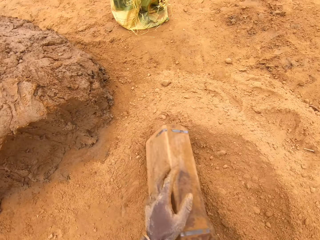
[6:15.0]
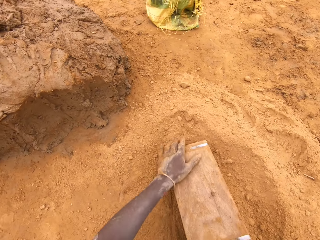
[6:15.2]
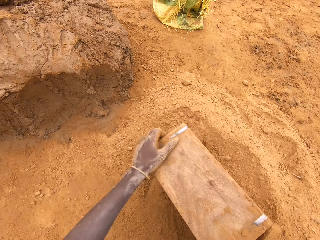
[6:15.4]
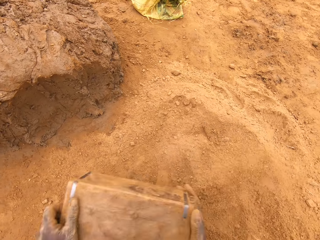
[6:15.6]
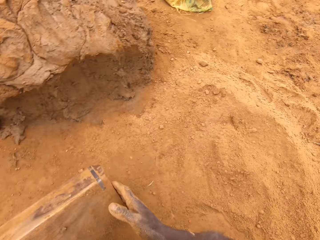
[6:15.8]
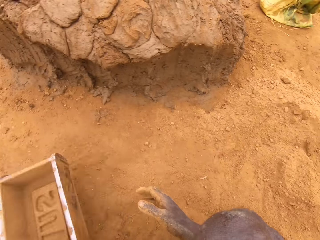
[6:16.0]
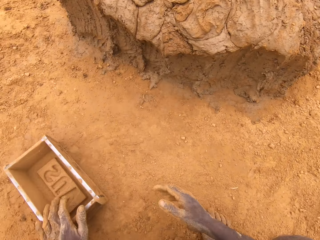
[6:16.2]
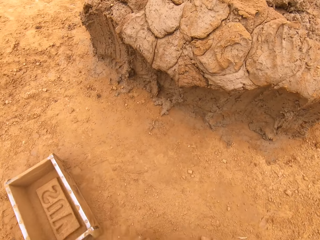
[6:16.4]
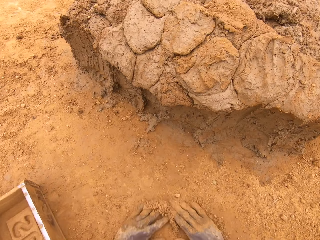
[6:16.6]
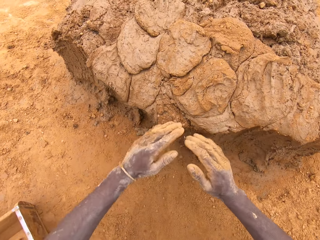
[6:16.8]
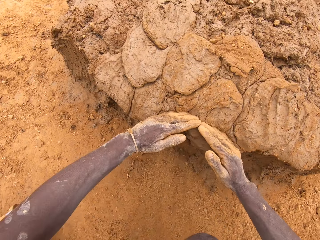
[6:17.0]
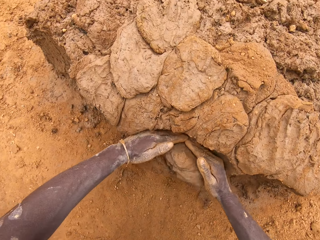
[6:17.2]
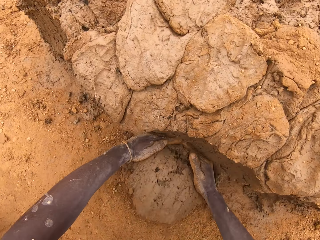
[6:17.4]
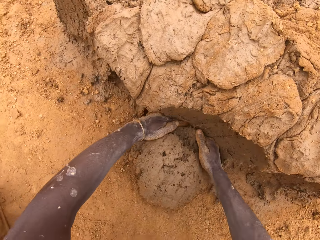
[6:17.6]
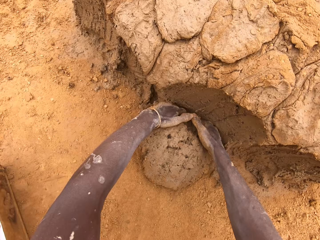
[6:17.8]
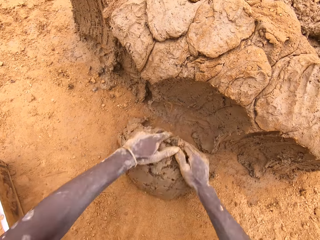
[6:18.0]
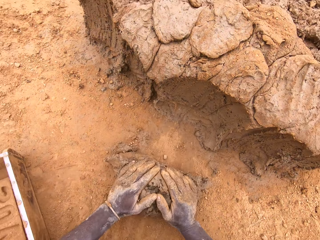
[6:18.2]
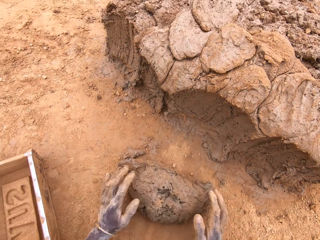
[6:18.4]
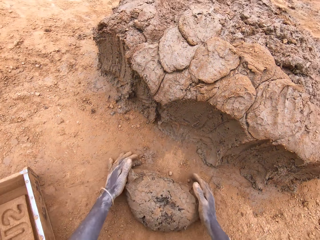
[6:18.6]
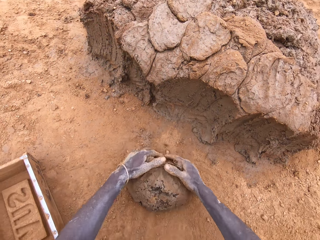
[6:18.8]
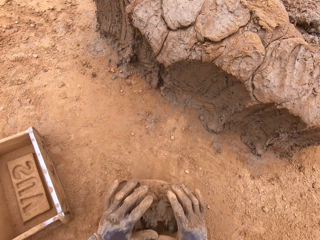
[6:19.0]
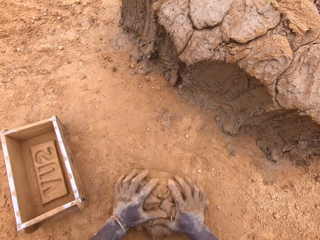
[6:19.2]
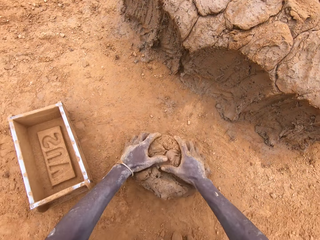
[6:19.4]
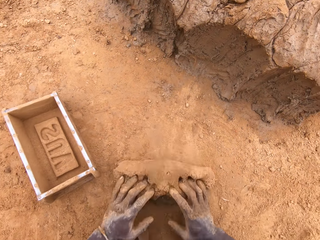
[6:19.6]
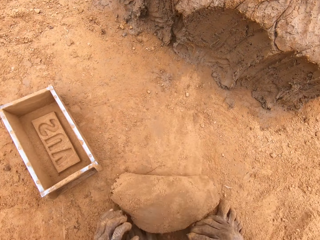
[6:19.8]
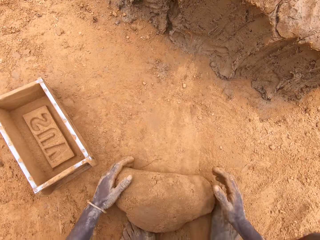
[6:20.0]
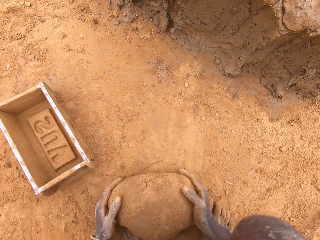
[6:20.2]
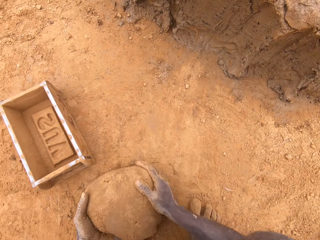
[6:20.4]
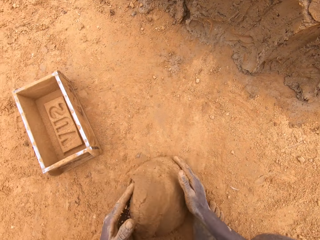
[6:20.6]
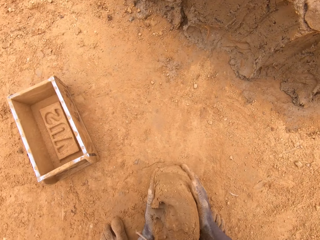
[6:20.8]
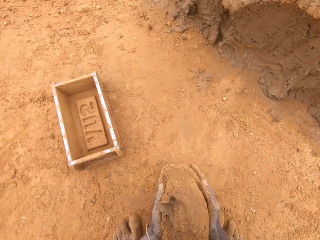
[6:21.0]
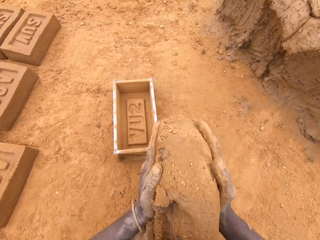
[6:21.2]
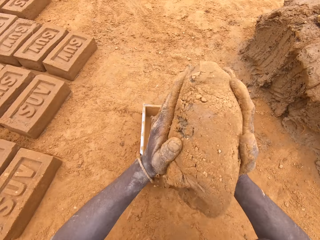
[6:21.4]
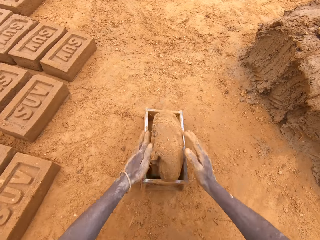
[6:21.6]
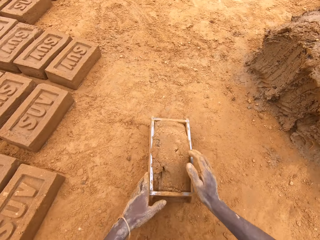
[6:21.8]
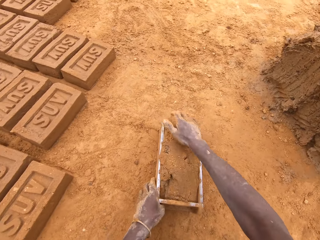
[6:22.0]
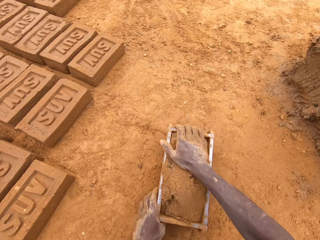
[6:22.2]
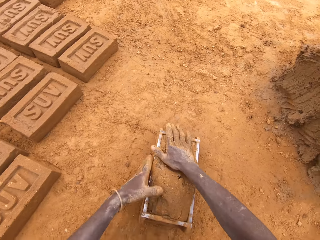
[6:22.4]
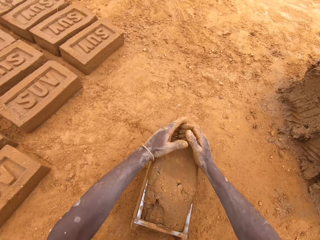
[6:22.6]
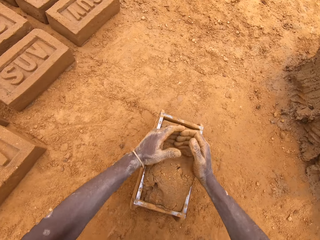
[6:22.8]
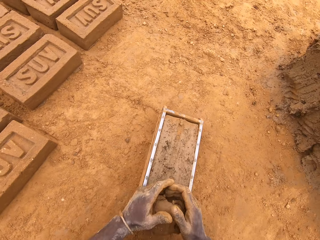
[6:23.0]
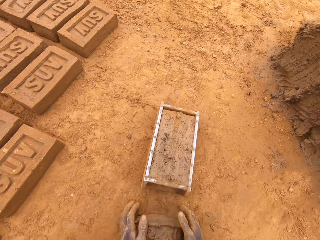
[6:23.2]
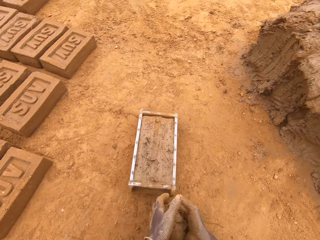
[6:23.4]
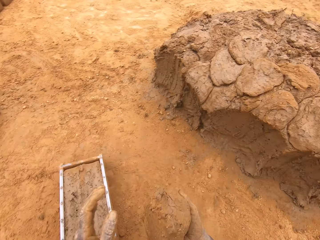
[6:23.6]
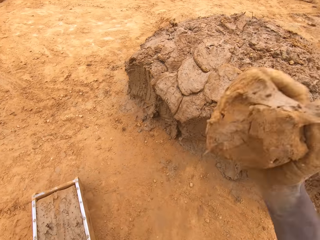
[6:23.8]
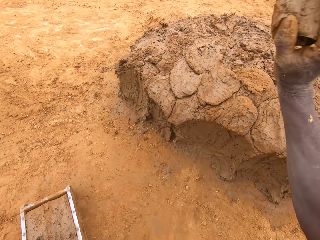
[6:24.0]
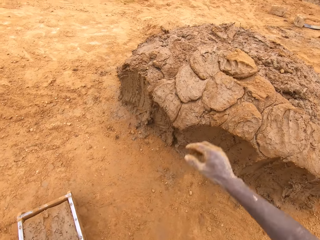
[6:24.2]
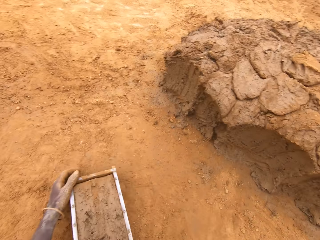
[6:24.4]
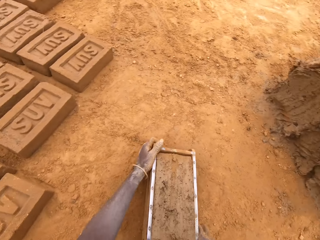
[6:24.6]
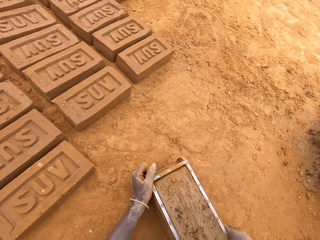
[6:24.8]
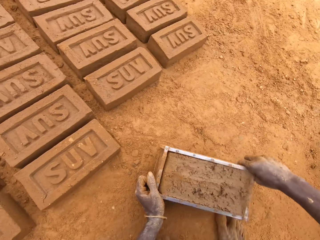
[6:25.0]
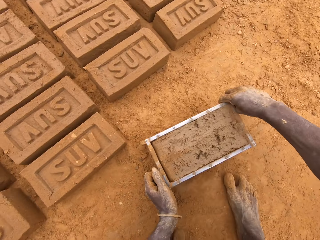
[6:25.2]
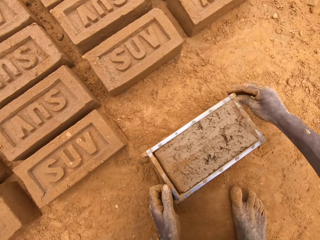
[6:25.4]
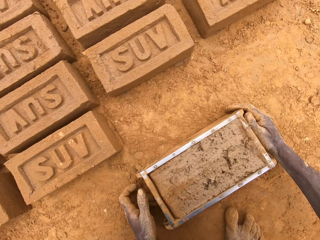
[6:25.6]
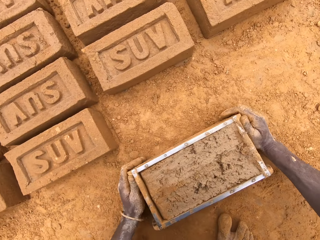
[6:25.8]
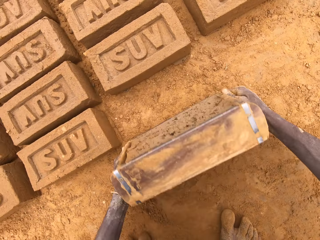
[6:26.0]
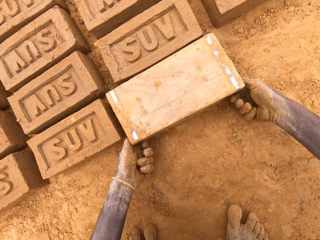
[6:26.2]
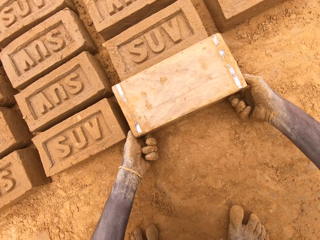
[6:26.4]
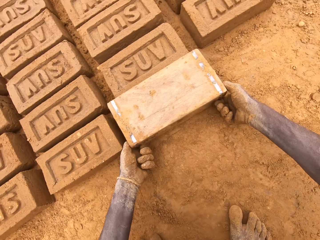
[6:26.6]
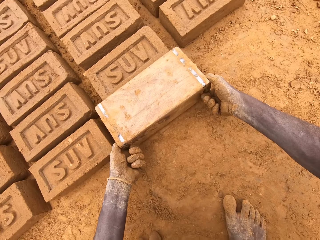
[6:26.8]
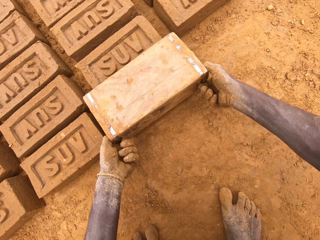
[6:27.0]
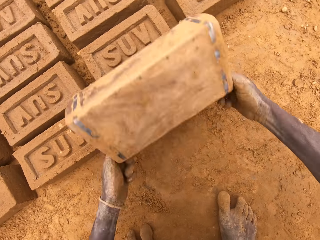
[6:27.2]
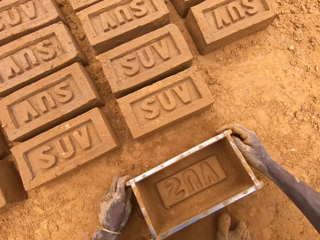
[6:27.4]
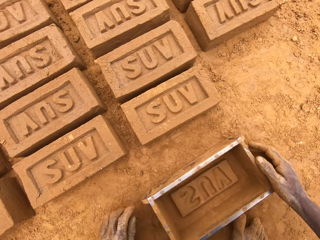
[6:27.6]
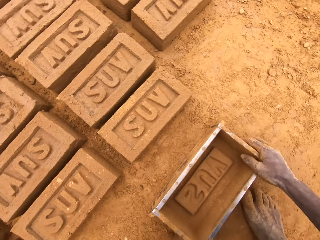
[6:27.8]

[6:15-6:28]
The camera wearer puts sand in a brick mould. They pour sand from the brick mould. They cut mud on a heap of mud. They mould the mud on the ground. They put mud in the brick mould. They cut mud in the brick mould. They throw mud on the heap of mud. They put a brick on the ground from the brick mould.

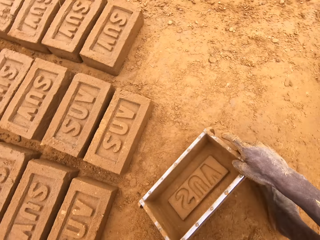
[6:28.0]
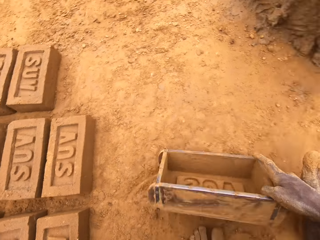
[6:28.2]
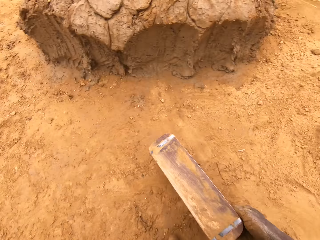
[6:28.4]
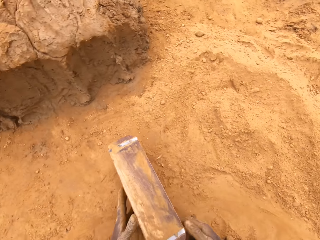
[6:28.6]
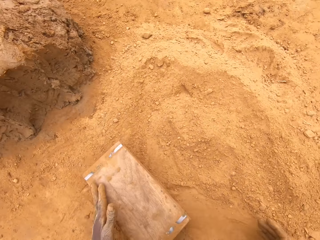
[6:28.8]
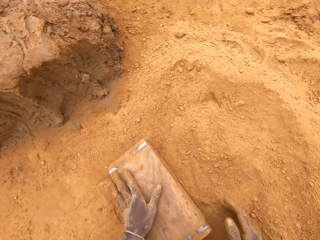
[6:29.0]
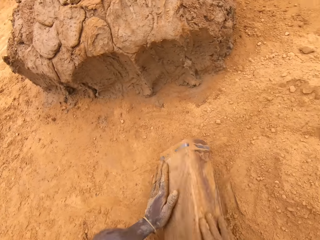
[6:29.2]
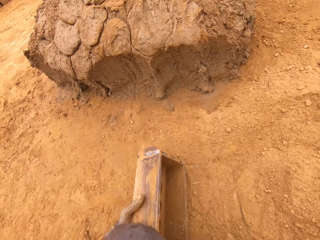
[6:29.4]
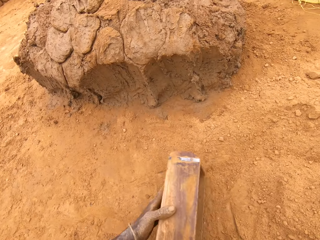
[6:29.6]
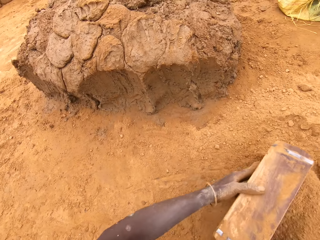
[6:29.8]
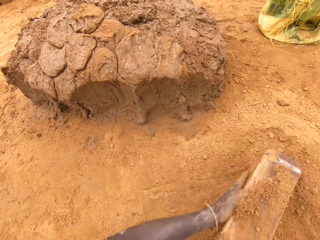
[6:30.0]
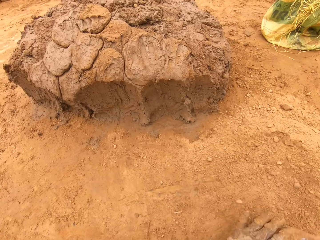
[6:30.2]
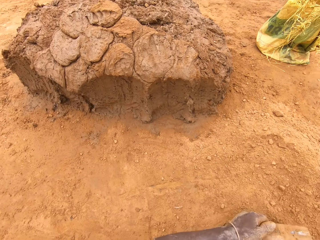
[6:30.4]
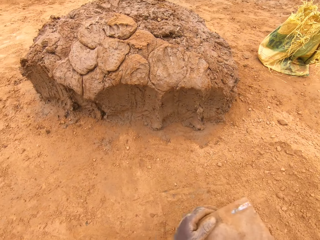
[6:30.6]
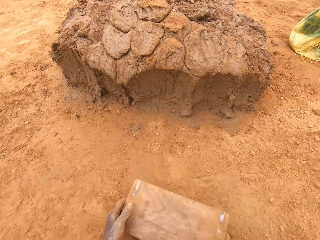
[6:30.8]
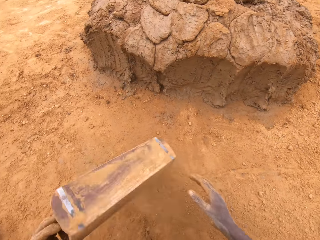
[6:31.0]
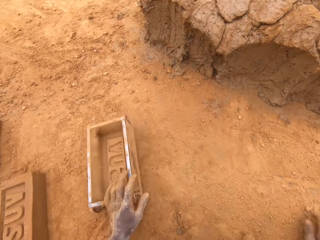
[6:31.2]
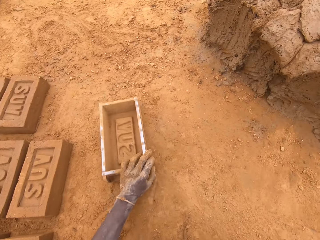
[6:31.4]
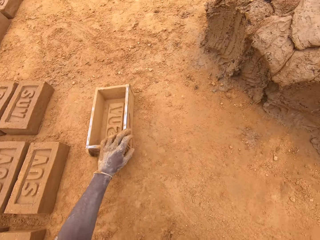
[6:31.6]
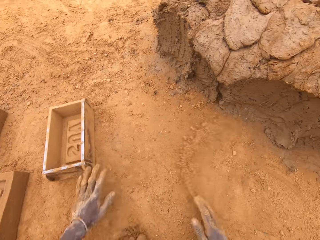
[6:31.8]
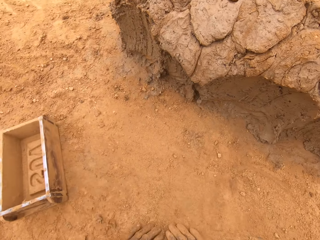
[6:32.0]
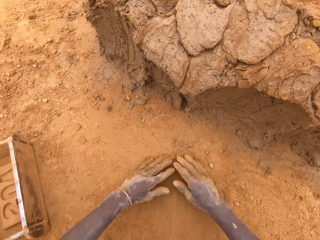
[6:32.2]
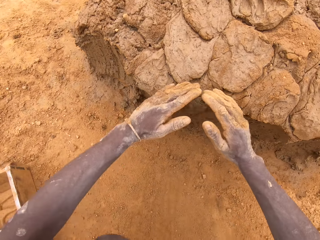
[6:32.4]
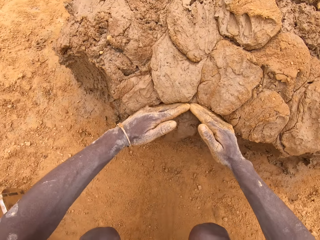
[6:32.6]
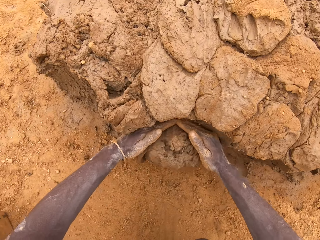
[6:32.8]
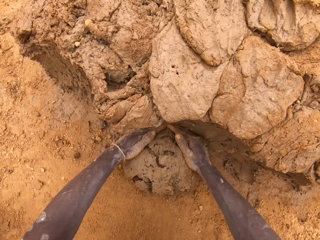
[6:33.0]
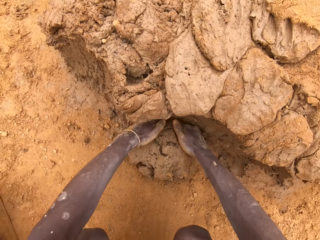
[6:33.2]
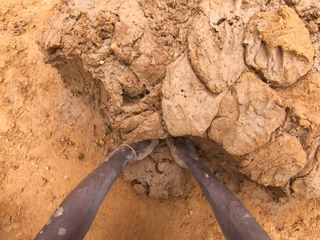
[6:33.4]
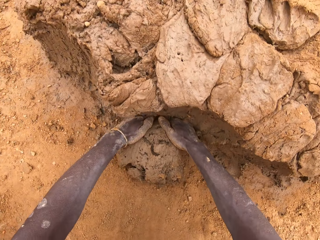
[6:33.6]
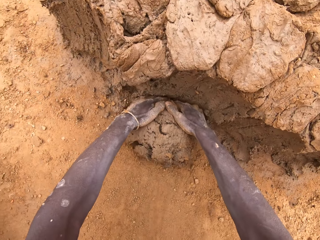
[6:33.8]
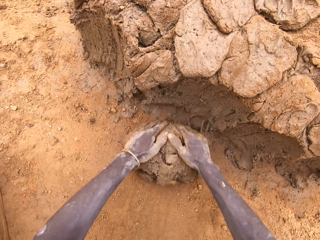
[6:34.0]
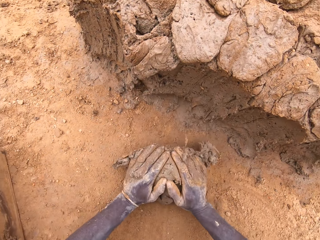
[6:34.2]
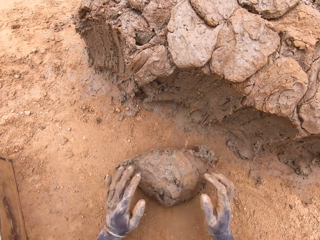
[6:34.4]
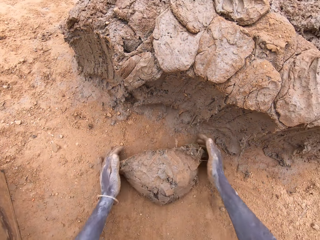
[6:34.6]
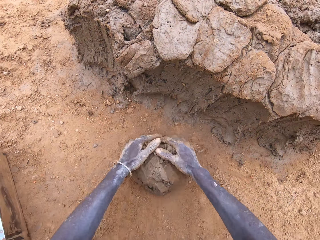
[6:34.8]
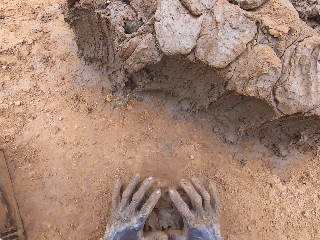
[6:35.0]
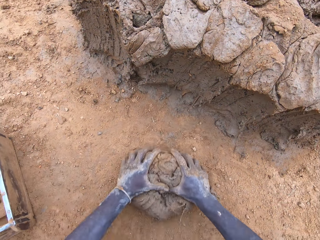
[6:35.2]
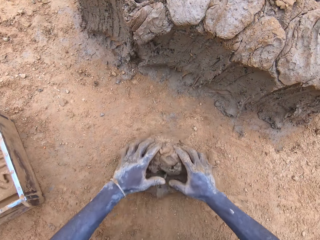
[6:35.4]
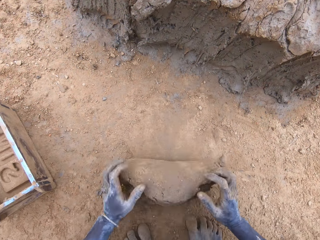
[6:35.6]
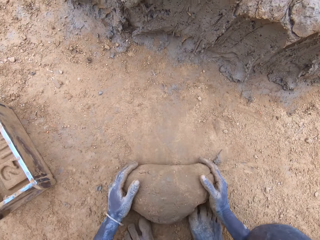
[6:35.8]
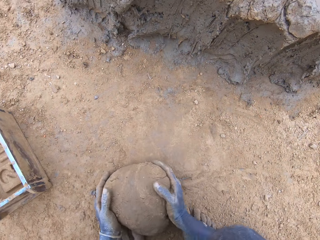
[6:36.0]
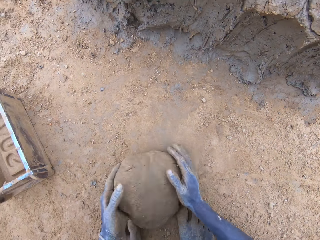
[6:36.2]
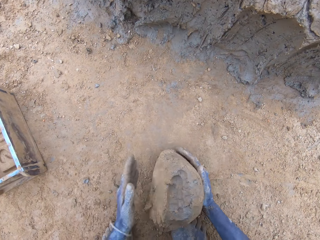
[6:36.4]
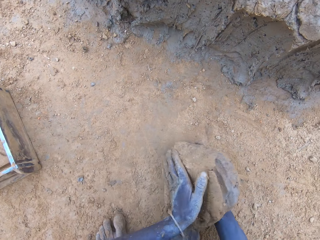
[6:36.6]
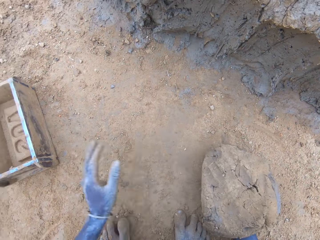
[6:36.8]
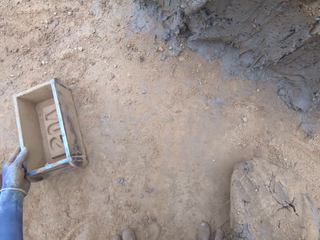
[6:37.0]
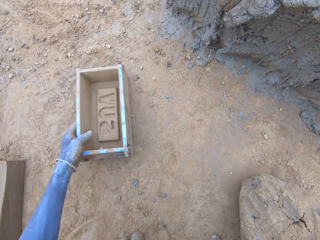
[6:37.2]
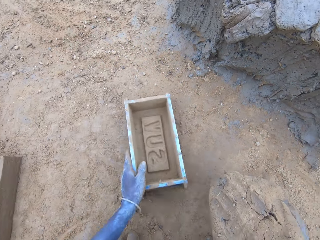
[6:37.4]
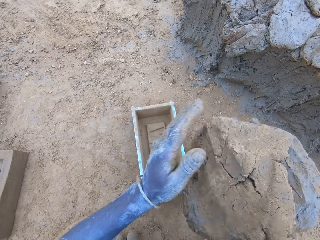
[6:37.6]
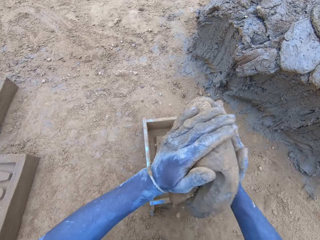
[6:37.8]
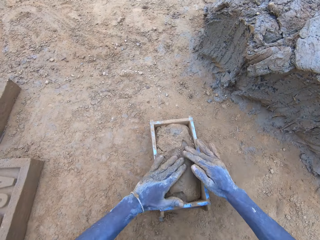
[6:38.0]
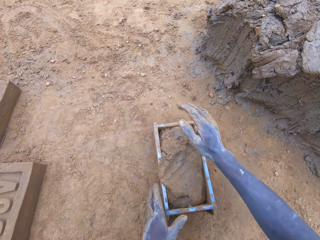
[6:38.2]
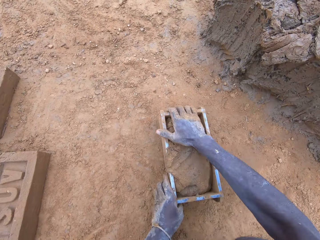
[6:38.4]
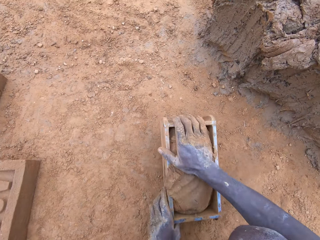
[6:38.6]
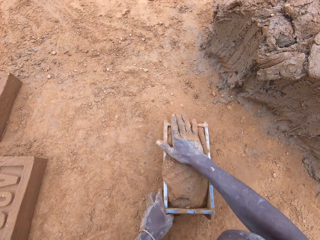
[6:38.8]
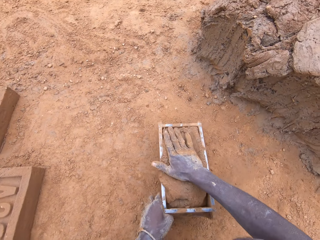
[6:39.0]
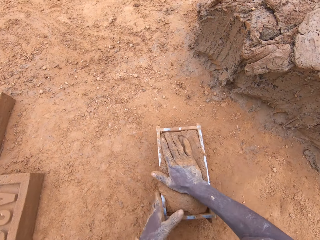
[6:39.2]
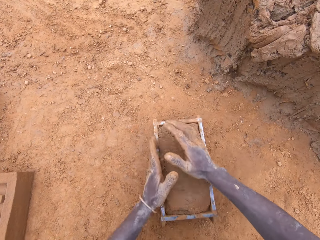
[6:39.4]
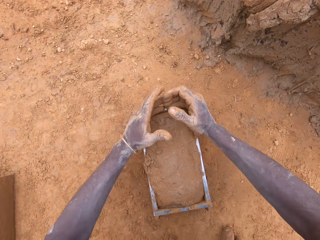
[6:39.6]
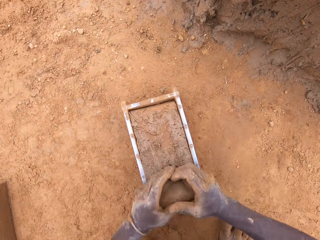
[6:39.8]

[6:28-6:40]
The camera wearer puts sand in a brick mould. They pour sand from the brick mould. They cut mud on a heap of mud. They mould the mud on the ground. They put mud in the brick mould.
